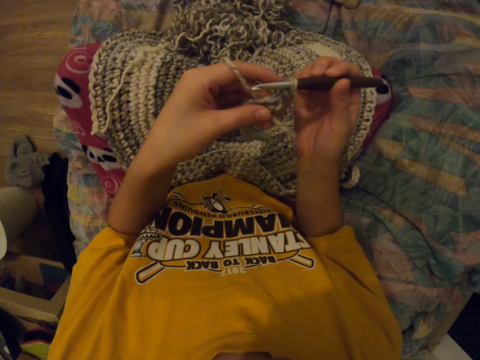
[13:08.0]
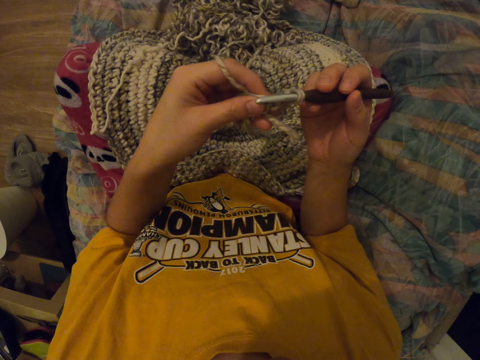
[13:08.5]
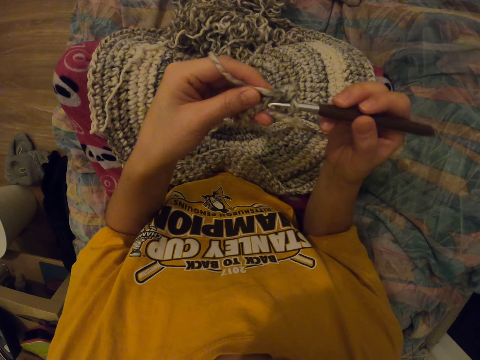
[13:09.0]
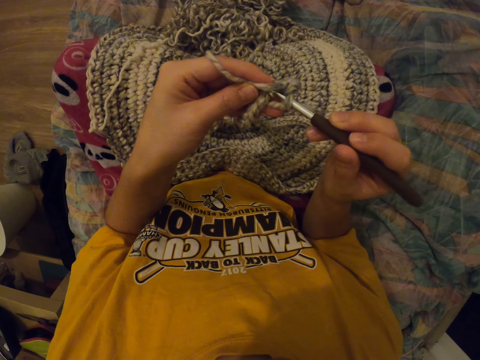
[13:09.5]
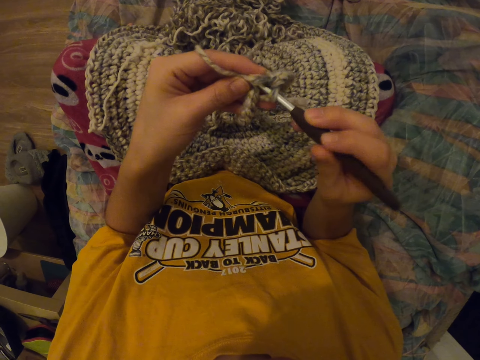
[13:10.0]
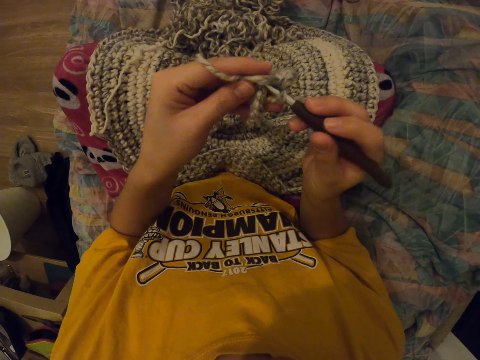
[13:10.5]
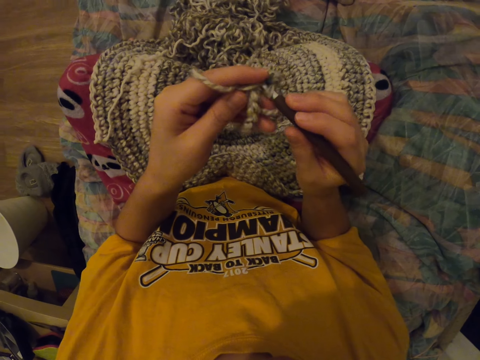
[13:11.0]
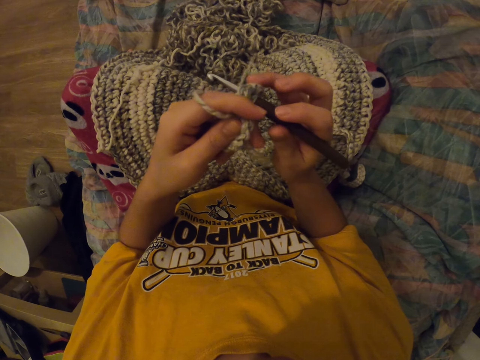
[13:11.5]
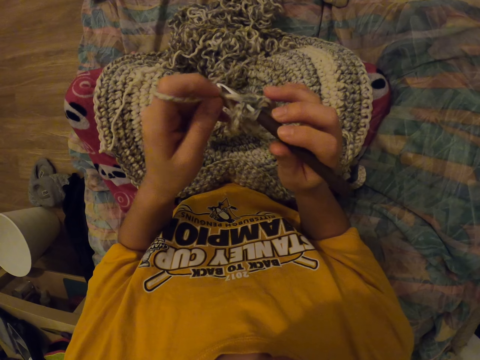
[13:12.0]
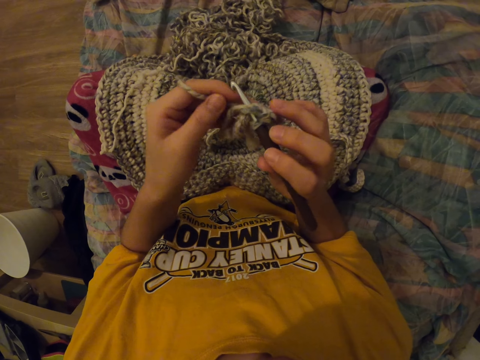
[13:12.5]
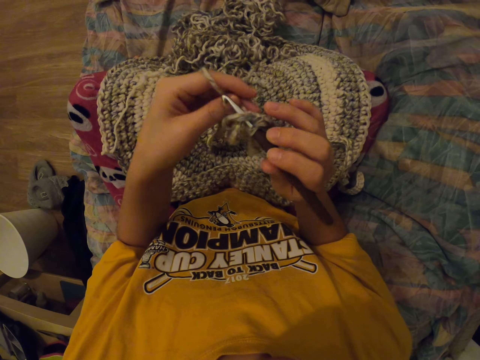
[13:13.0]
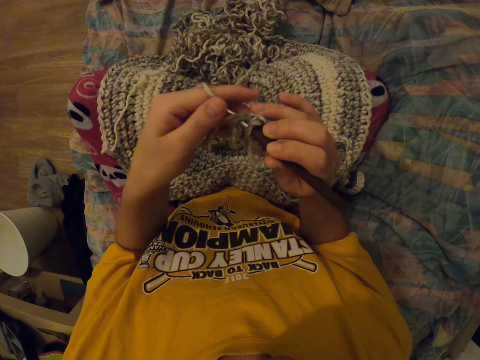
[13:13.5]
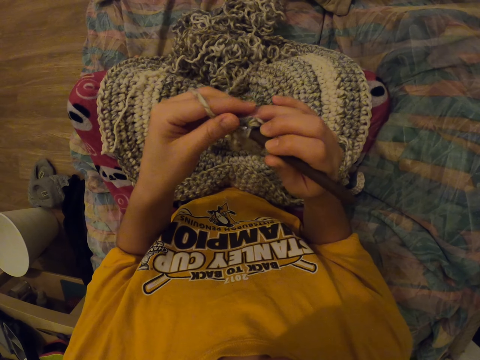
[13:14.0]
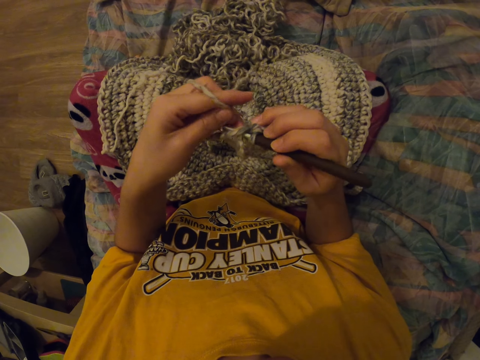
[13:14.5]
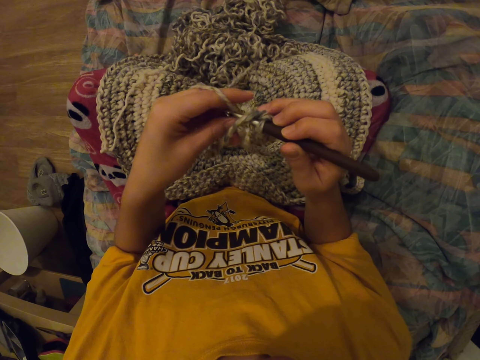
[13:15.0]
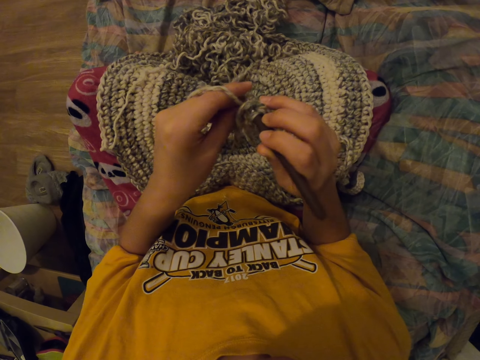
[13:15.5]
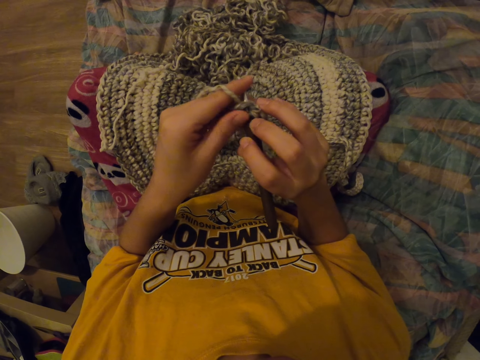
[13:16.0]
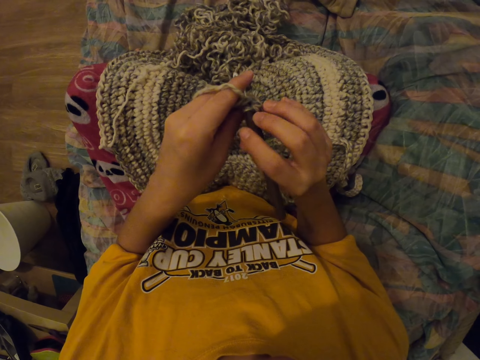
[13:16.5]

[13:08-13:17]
The camera wearer knits a mat. They interlock a loop of thread with the crochet hook.

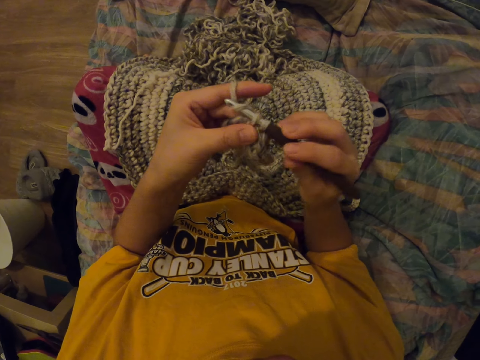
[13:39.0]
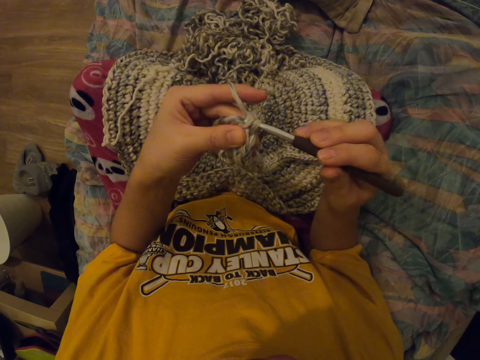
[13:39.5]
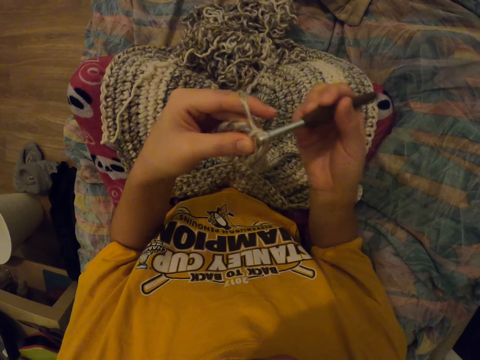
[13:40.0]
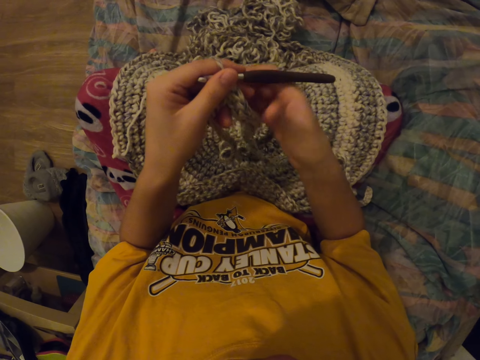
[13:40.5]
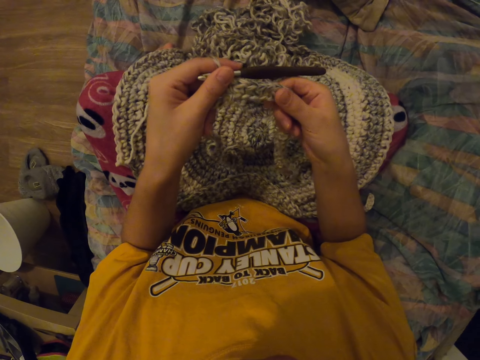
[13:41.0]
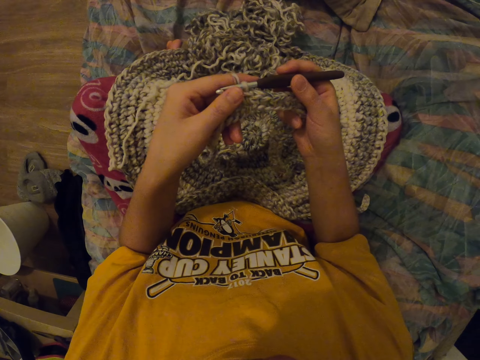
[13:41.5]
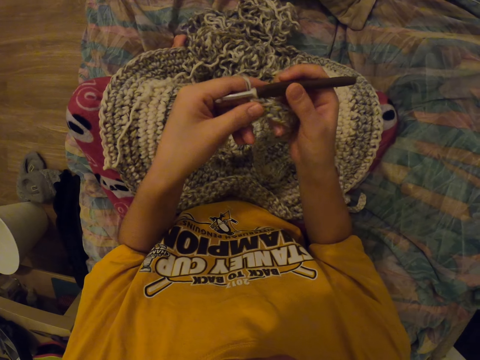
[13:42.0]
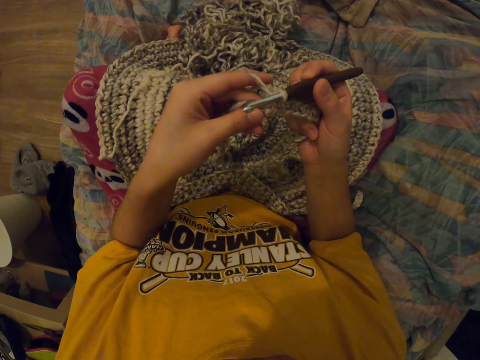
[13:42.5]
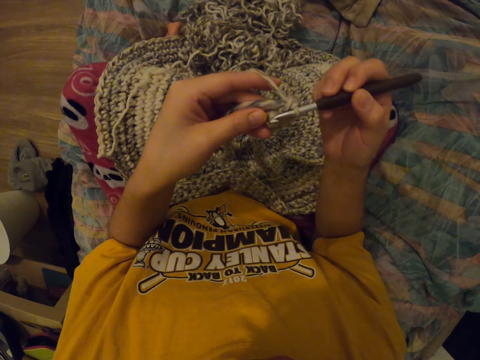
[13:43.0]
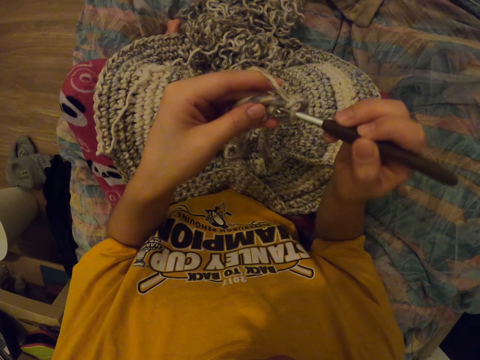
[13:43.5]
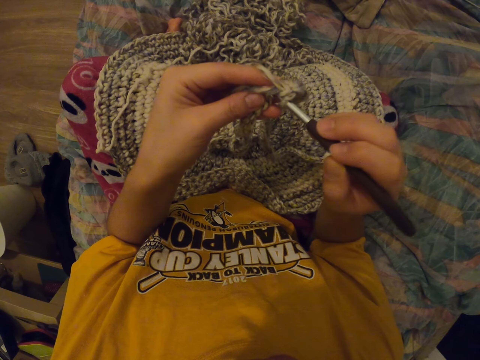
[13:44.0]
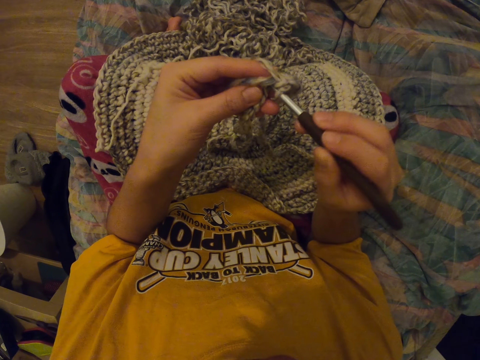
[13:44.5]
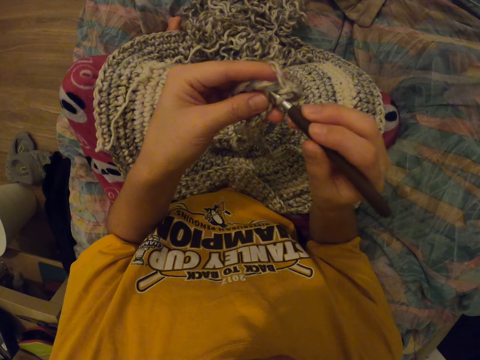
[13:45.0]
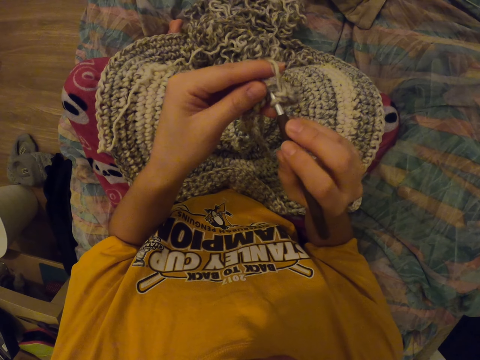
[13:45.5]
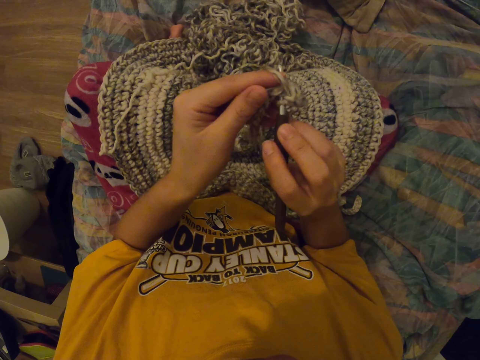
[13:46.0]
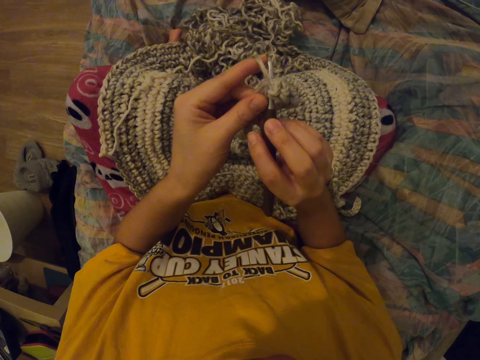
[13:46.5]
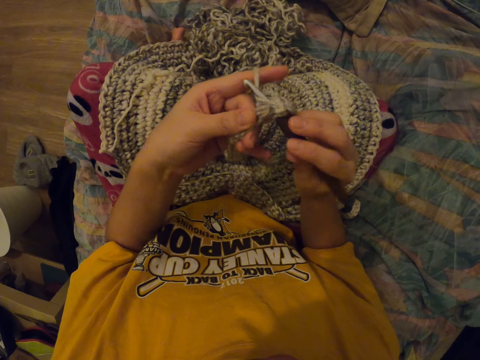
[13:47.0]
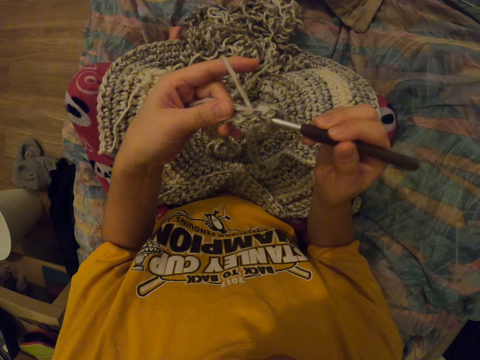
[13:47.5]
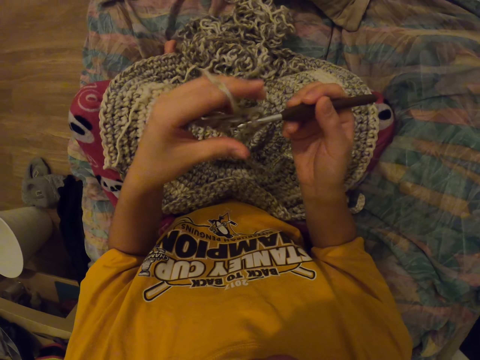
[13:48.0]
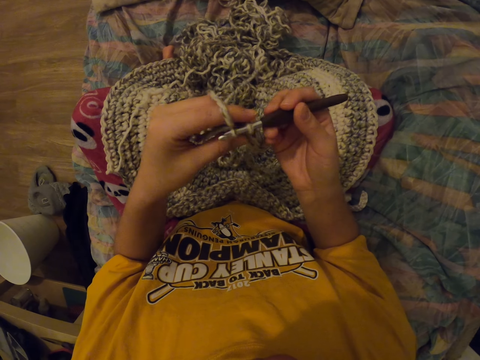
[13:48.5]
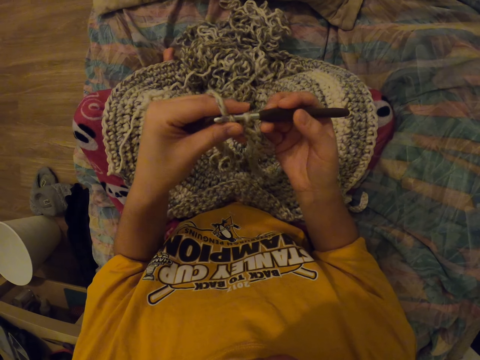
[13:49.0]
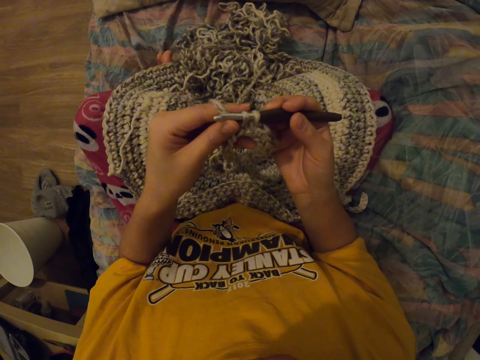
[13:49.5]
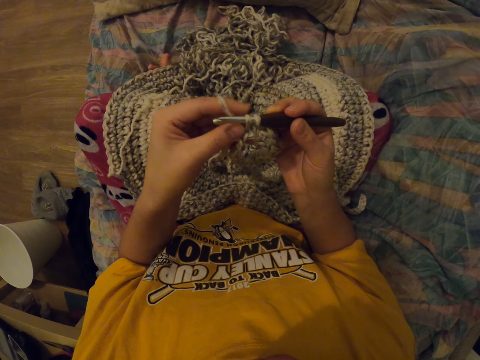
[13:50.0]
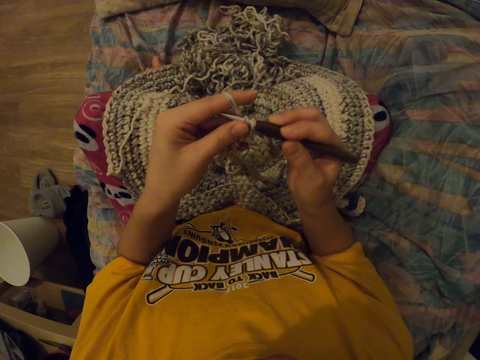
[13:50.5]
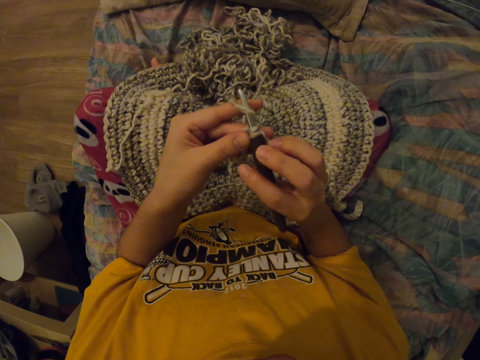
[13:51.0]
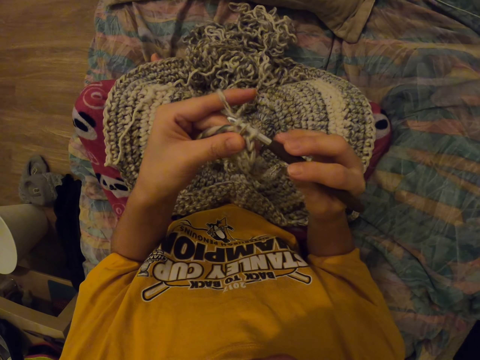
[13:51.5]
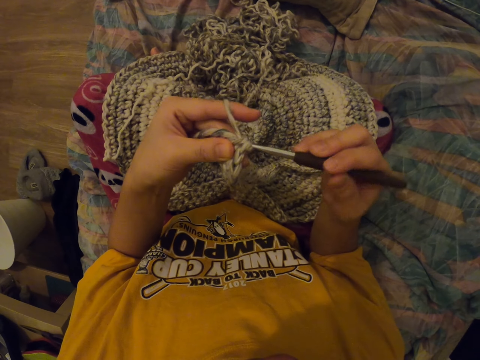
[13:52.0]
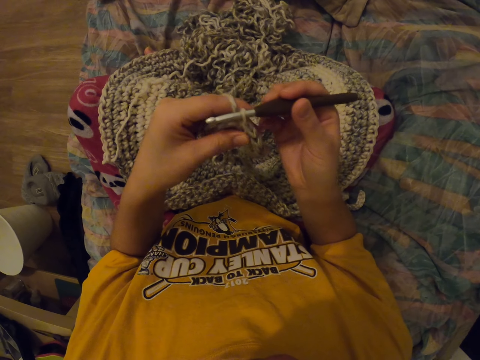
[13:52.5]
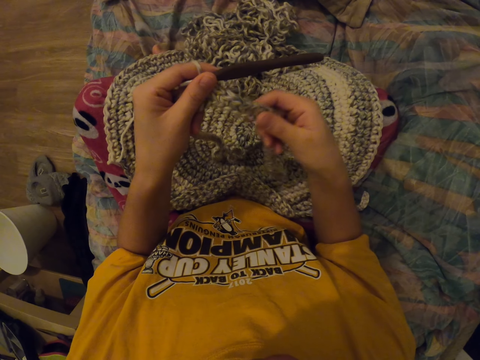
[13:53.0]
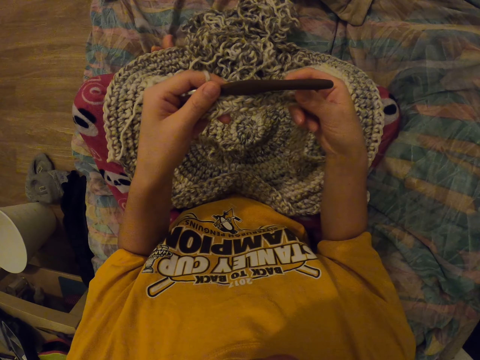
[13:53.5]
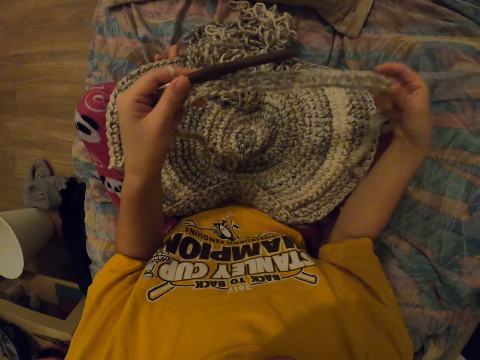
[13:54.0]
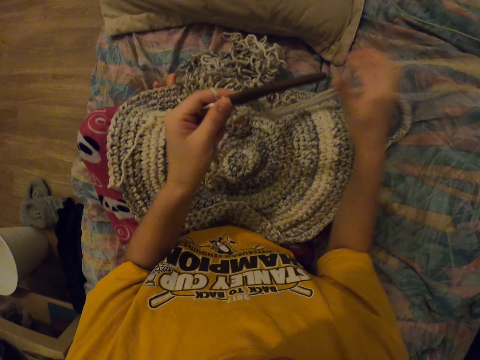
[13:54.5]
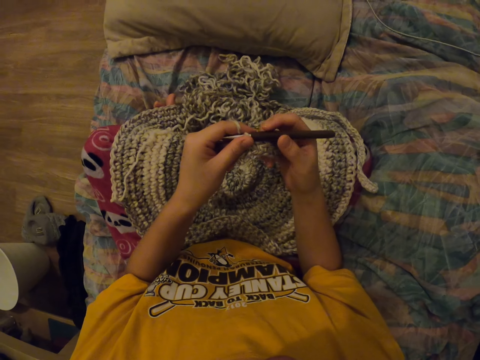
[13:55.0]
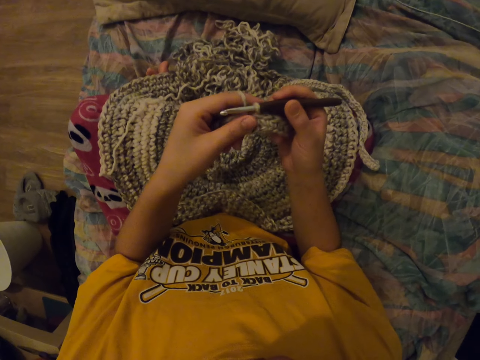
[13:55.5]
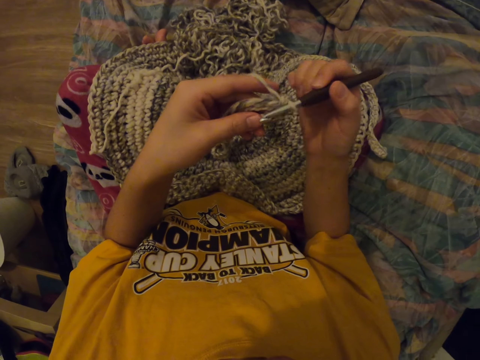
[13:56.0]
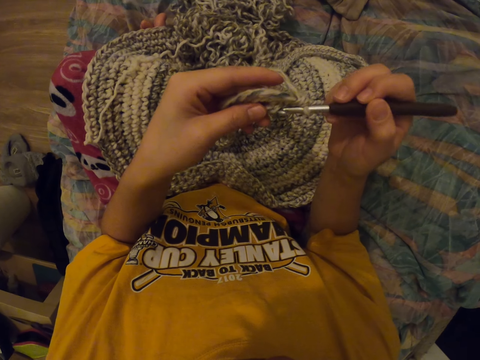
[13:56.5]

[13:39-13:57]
The camera wearer looks at the garment. She interlocks a loop of thread. She interlocks a loop of thread with the crochet hook. She releases her hand from the needle. She holds the sewed object. She touches the garment with her hand. She pulls the sewed object, releases the sewed object and holds the needle. She puts down the garment. She releases the sewed object.
